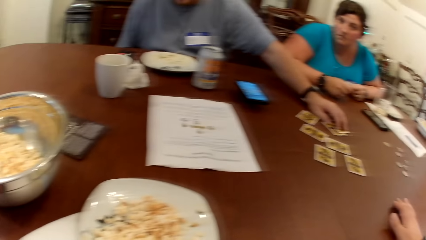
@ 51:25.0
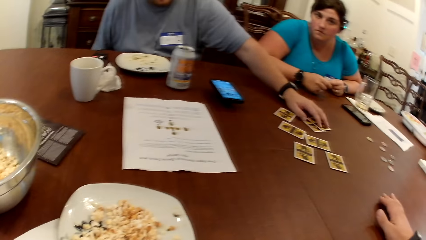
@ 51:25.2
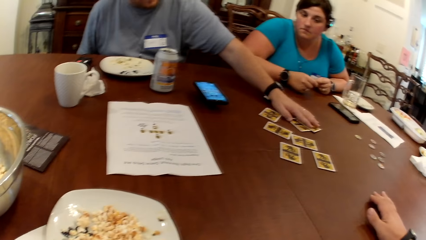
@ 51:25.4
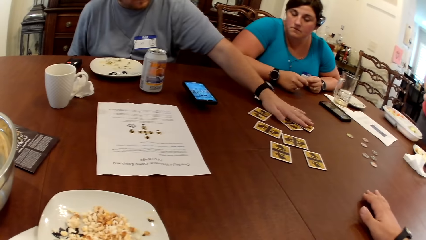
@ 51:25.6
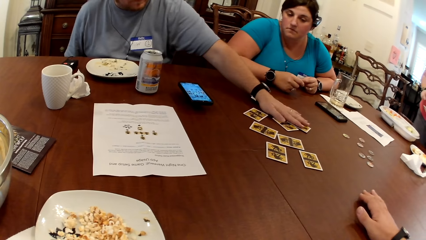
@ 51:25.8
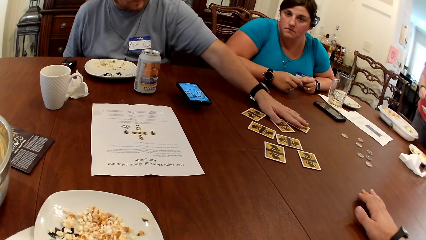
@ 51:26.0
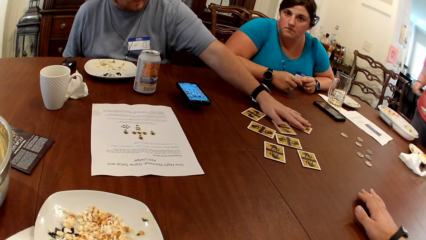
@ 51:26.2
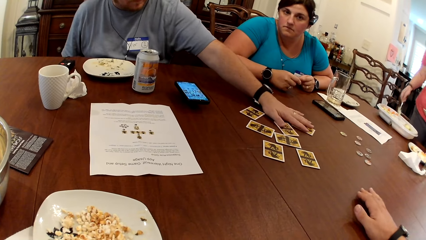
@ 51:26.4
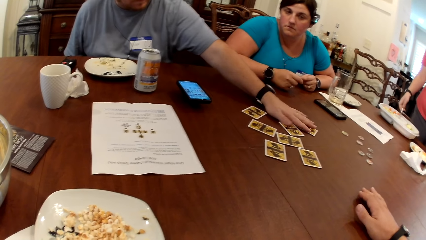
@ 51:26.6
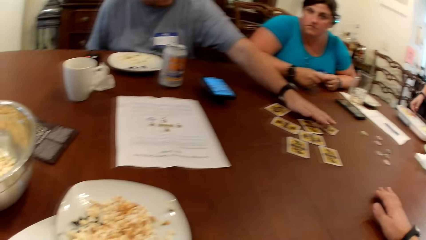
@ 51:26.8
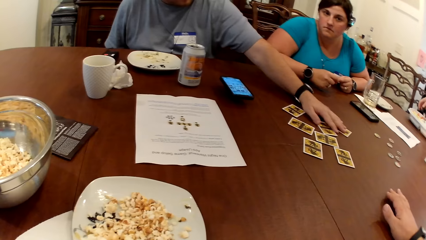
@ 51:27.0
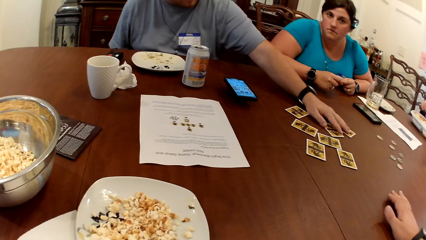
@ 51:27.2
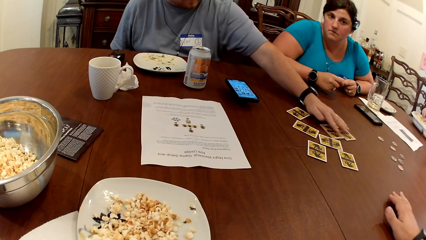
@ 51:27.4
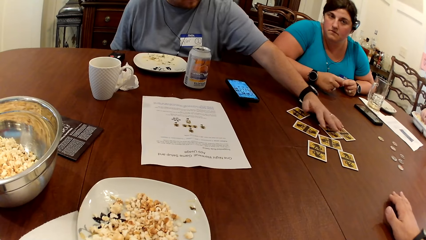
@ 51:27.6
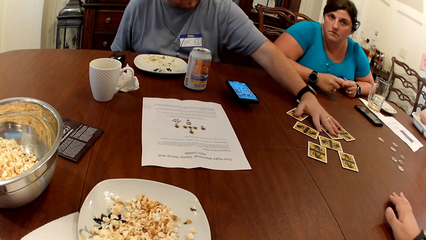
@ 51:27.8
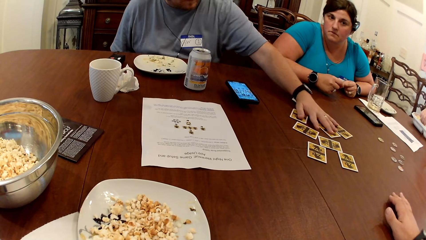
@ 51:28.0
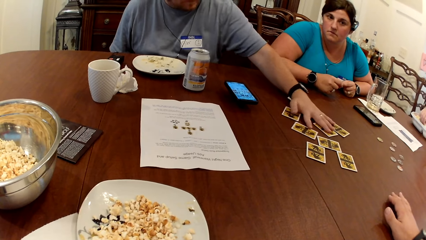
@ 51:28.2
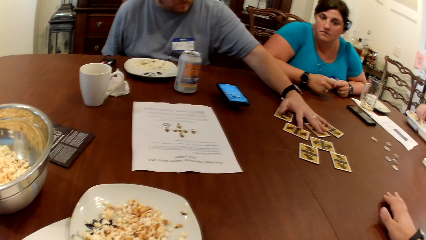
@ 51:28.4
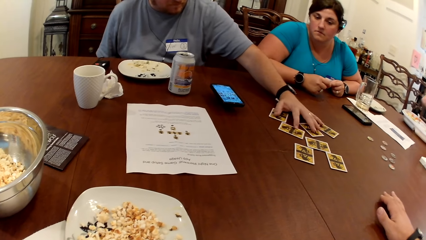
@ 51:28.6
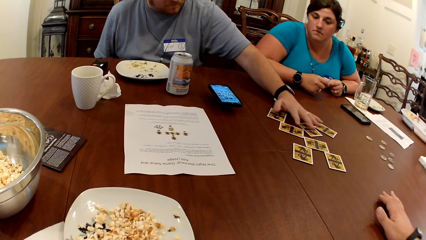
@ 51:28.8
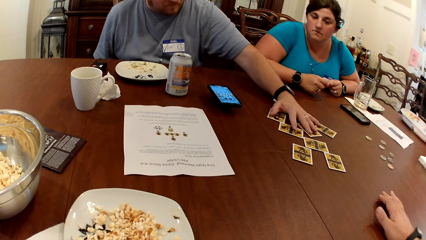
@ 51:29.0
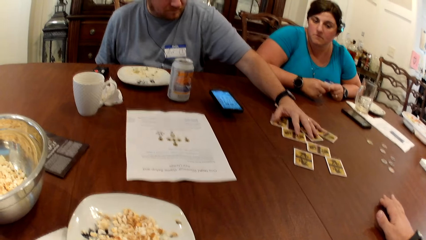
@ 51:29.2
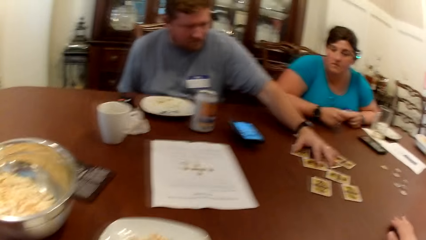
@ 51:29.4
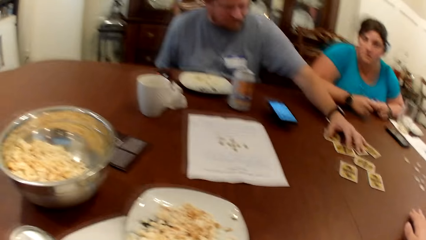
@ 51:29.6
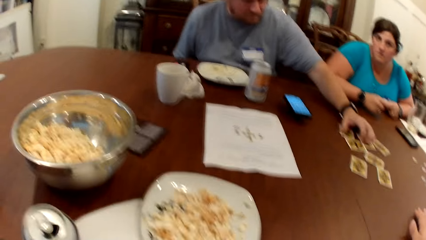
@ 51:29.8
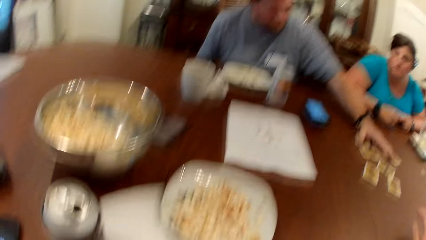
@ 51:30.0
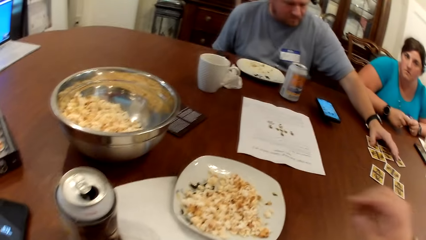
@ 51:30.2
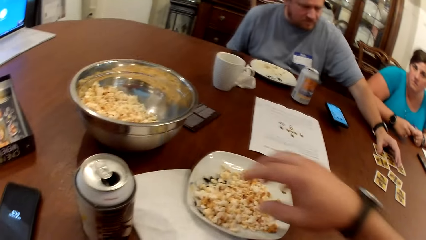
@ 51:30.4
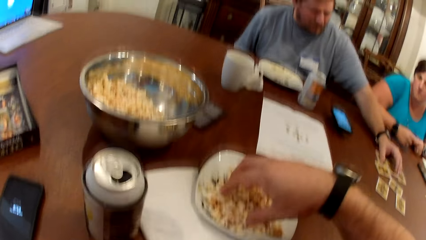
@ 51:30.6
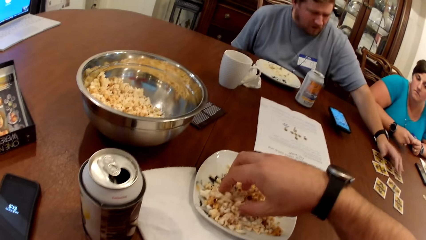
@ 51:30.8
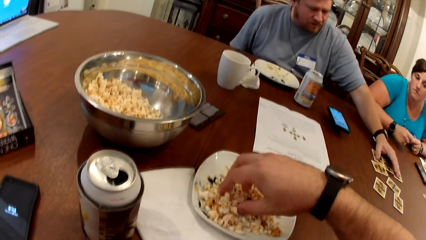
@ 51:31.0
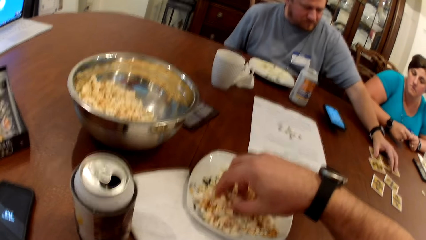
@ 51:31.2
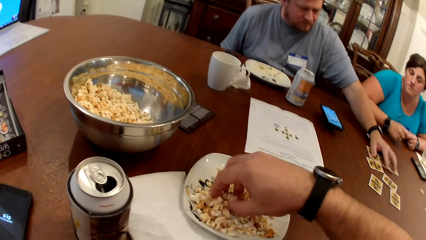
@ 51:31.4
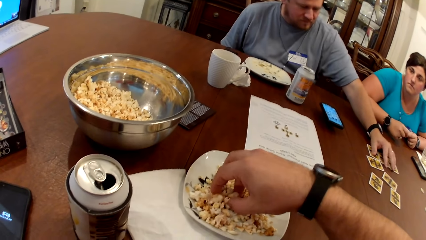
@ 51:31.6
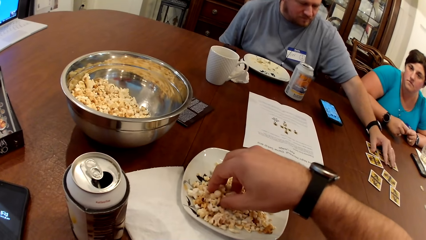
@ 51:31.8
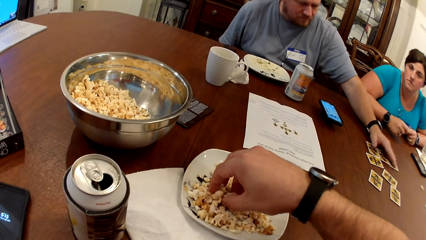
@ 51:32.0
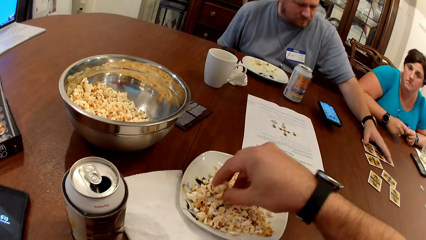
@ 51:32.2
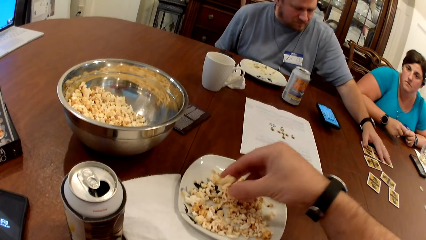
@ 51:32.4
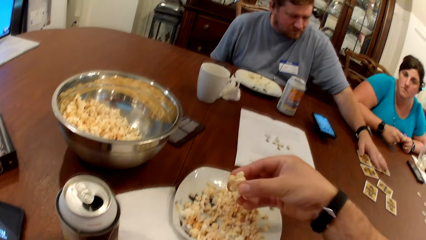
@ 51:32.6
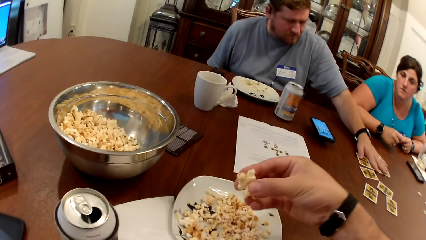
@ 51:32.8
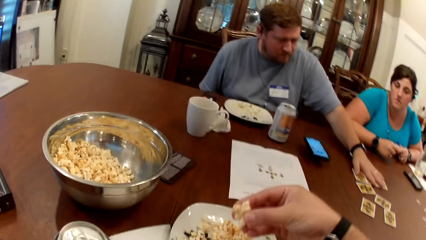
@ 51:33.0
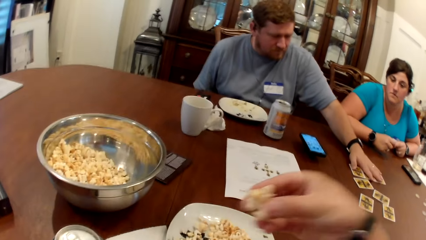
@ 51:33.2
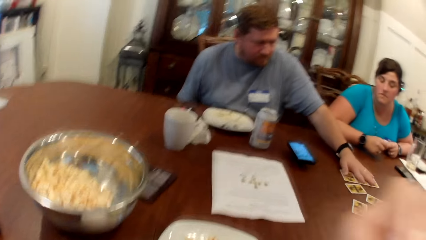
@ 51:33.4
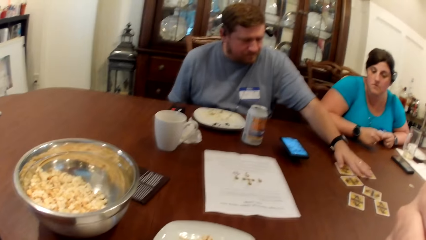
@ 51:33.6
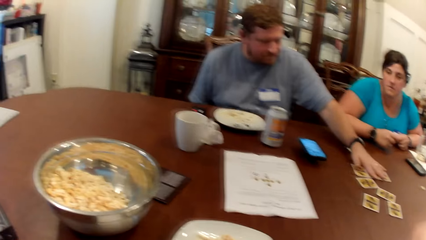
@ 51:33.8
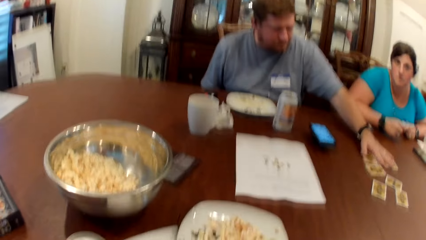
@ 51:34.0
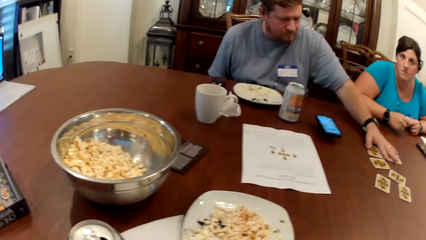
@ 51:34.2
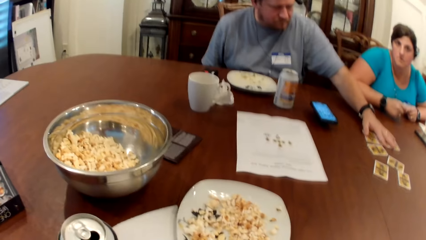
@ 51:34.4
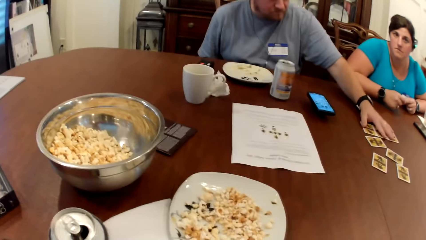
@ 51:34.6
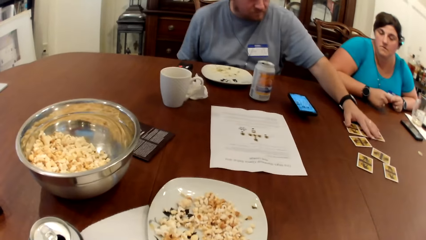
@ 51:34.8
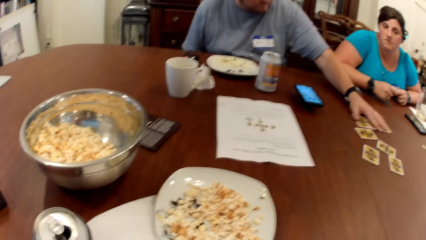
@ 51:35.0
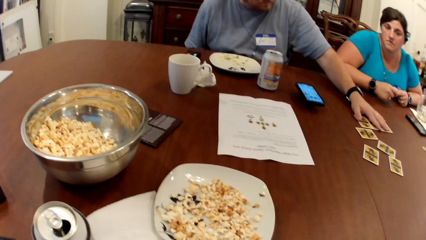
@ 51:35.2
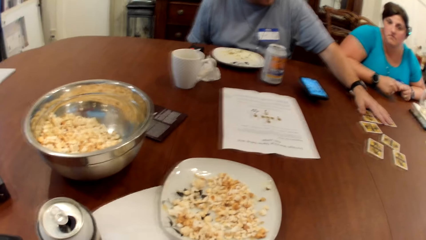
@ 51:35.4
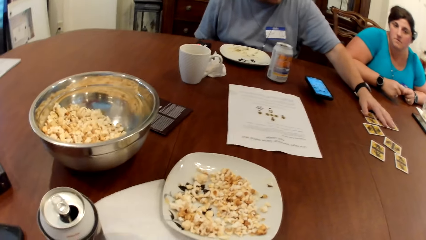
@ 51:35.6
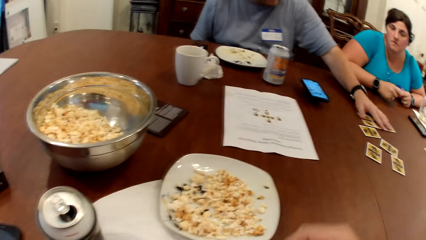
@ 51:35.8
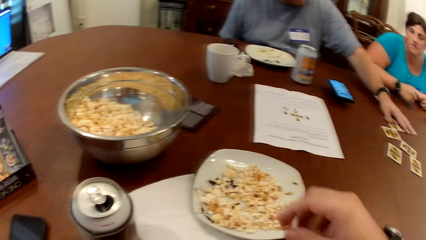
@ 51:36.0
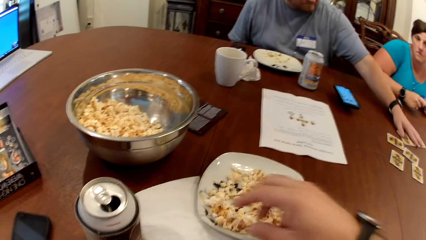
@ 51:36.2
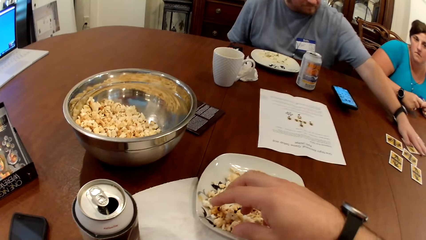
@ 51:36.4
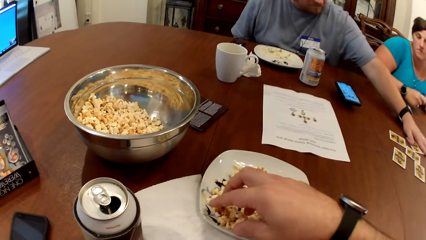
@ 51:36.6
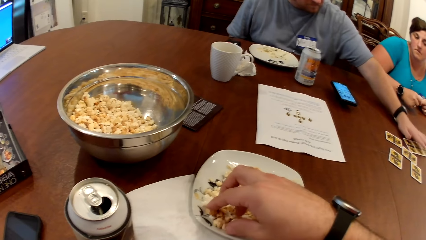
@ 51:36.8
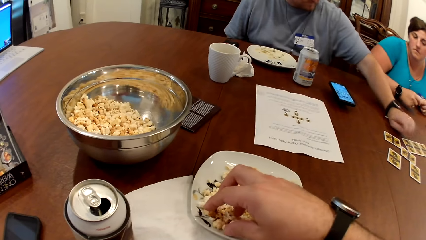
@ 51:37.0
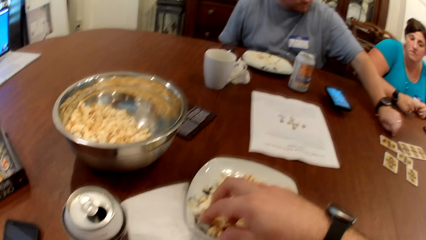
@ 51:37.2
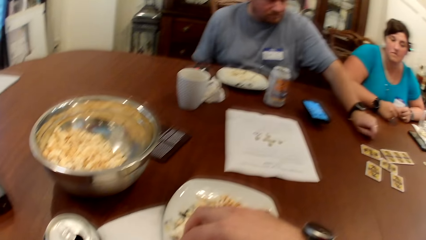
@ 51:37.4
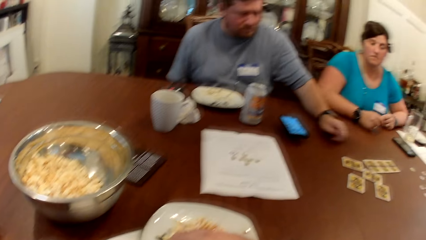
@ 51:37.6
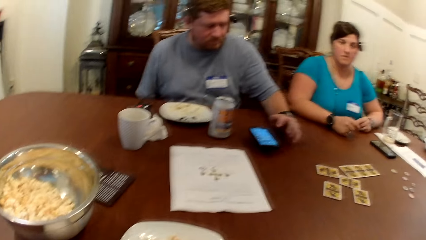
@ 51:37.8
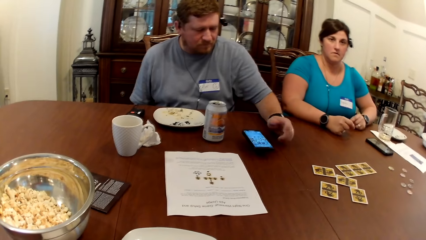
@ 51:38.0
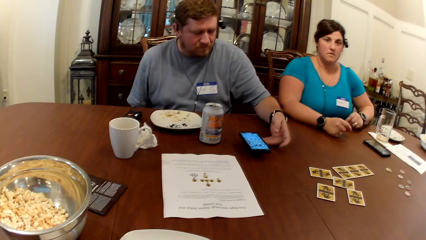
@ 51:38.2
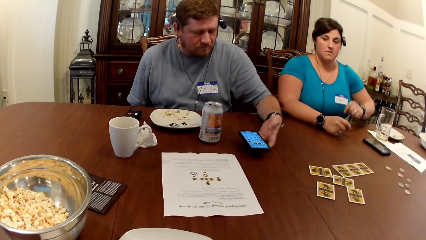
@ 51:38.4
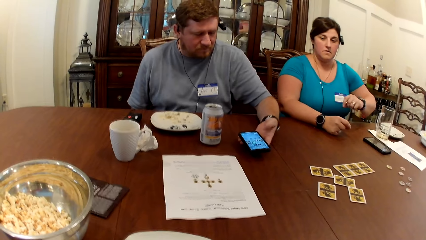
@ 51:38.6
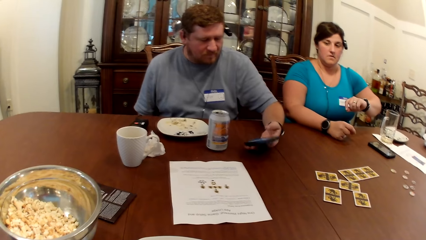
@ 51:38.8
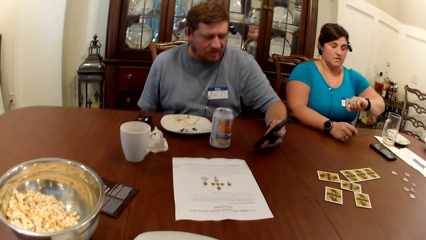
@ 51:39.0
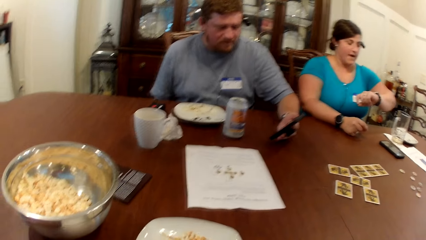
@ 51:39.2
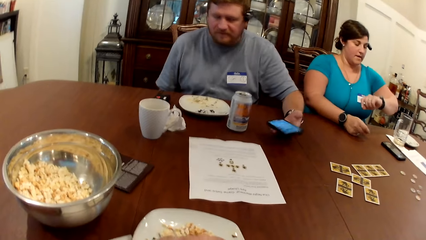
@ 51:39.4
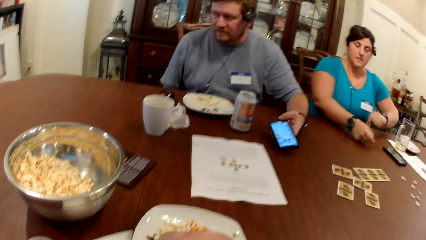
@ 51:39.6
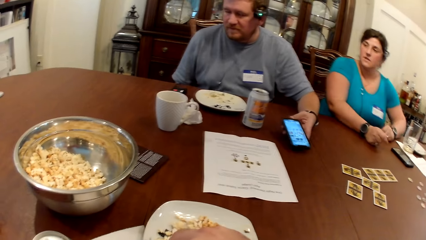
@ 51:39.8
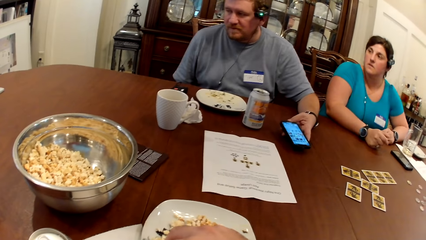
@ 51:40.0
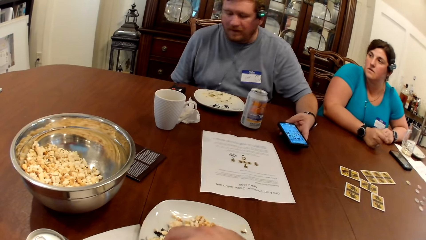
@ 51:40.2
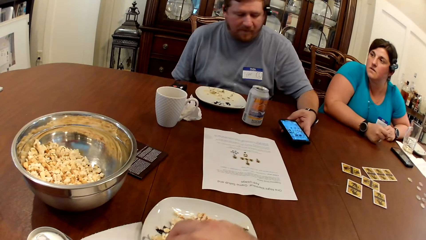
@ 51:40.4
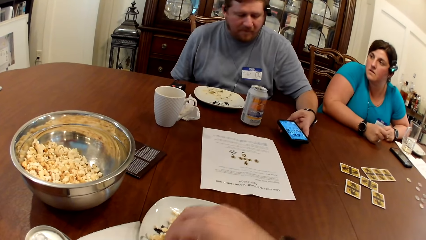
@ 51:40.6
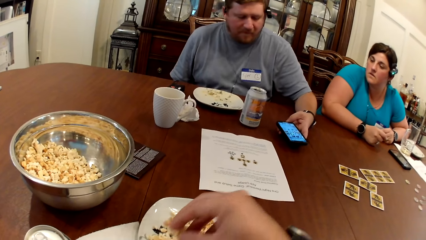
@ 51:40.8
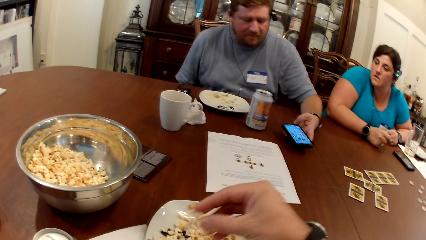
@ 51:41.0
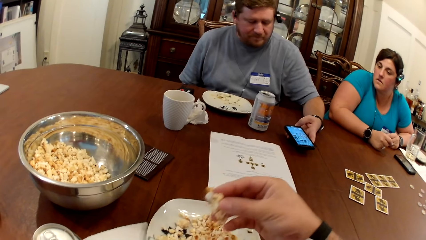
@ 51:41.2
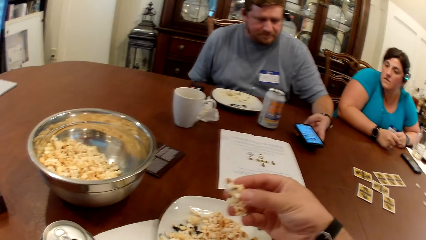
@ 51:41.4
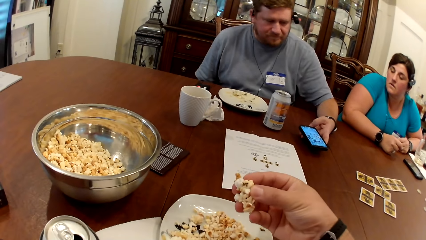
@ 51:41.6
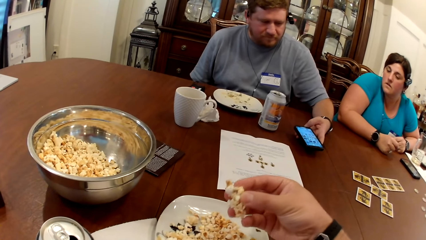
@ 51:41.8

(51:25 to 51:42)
The camera wearer picks popcorn with his right hand. He eats the popcorn from the plate of popcorn on the table with his right hand. He picks the popcorn with his right hand. The man picks up the phone on the table with his left hand.
